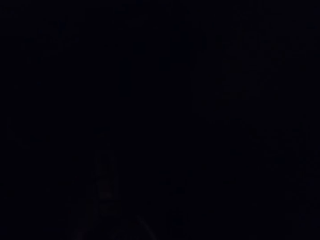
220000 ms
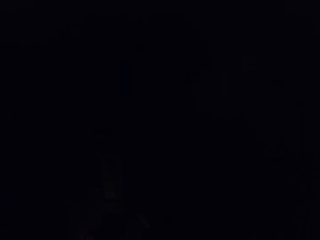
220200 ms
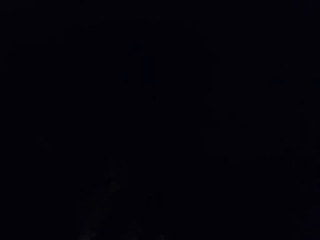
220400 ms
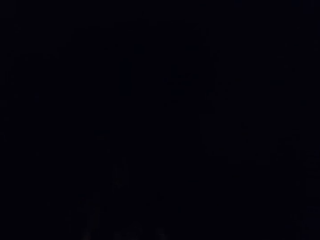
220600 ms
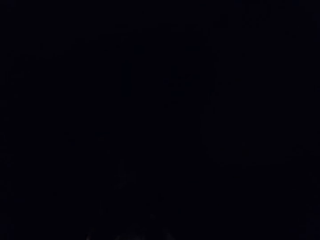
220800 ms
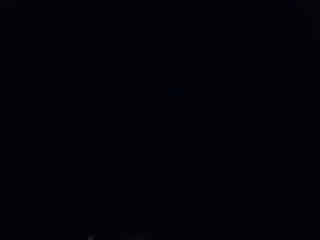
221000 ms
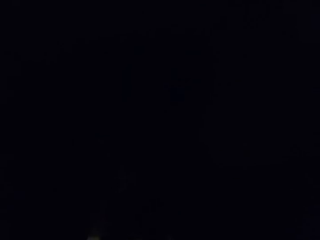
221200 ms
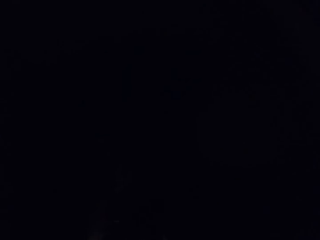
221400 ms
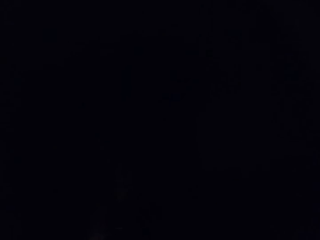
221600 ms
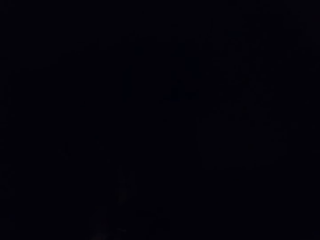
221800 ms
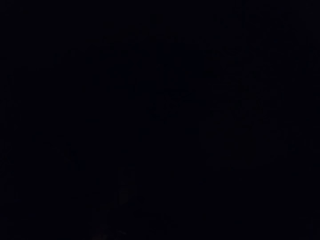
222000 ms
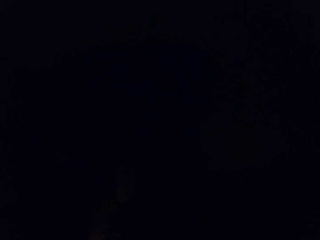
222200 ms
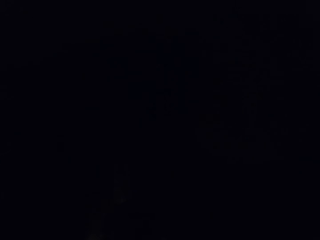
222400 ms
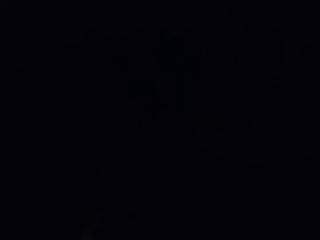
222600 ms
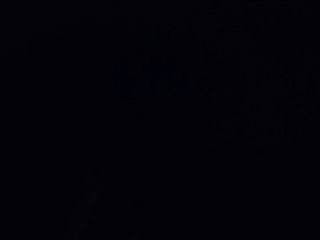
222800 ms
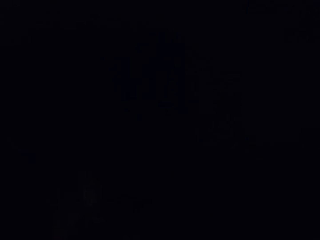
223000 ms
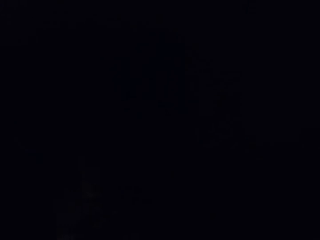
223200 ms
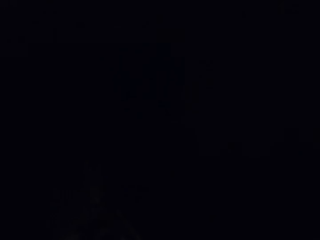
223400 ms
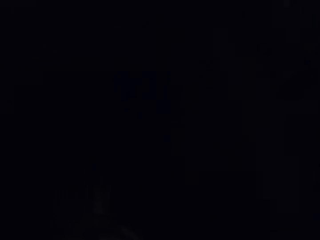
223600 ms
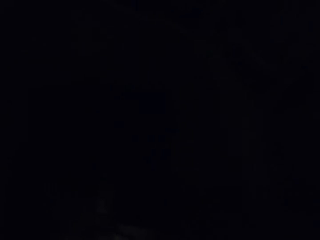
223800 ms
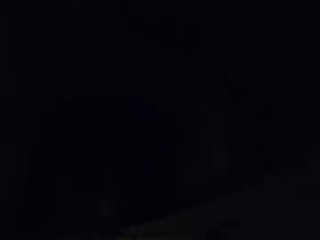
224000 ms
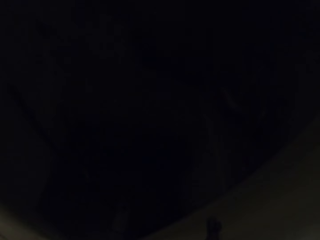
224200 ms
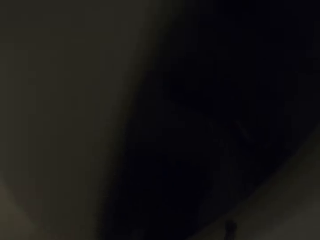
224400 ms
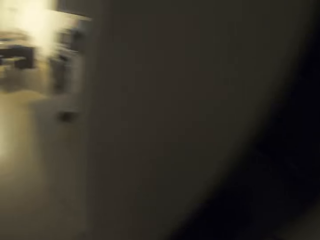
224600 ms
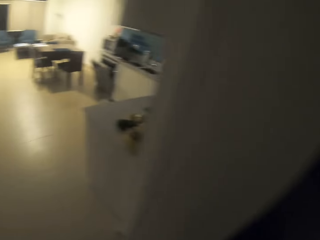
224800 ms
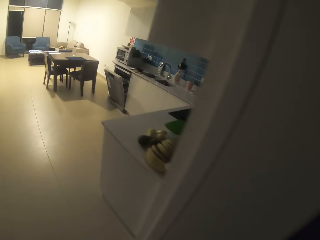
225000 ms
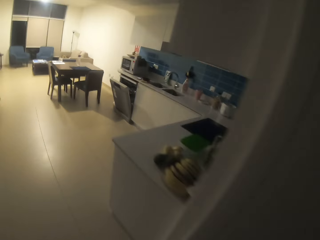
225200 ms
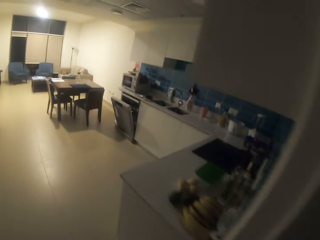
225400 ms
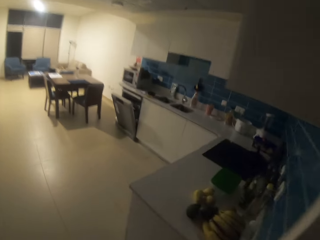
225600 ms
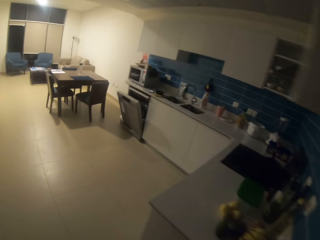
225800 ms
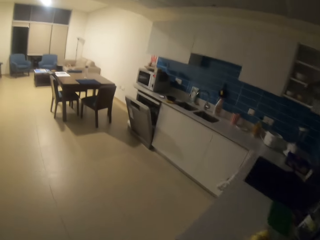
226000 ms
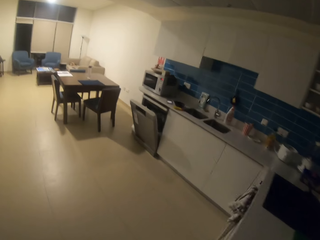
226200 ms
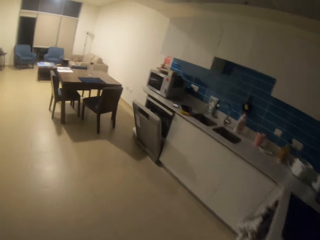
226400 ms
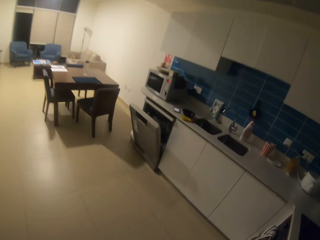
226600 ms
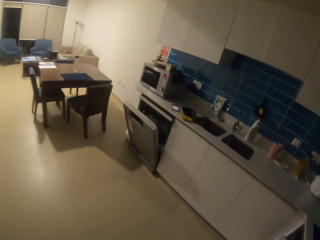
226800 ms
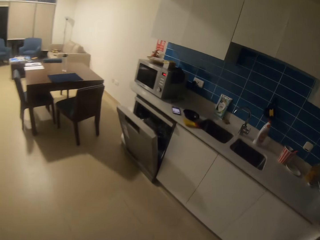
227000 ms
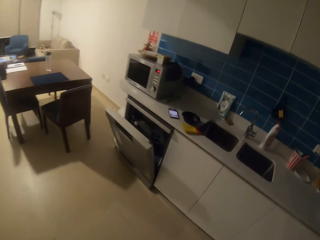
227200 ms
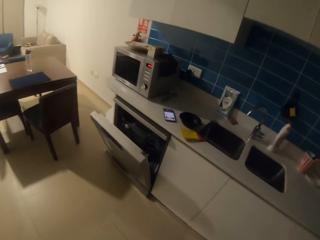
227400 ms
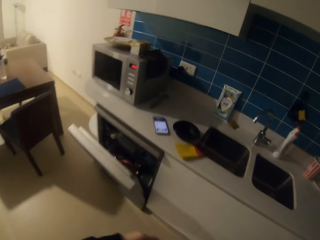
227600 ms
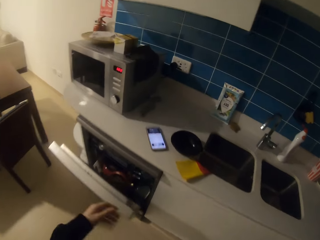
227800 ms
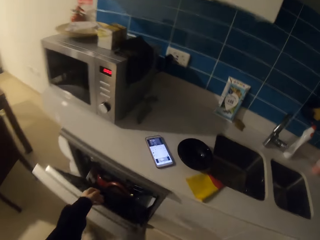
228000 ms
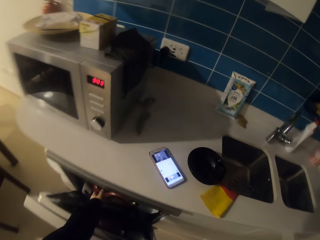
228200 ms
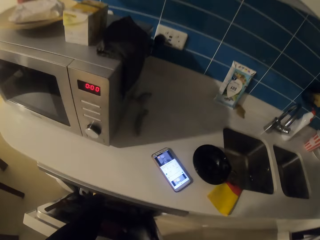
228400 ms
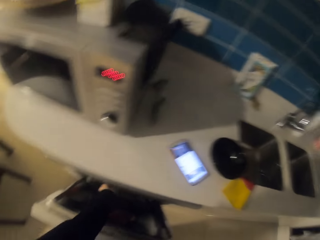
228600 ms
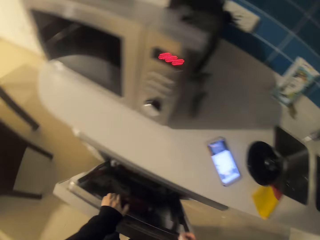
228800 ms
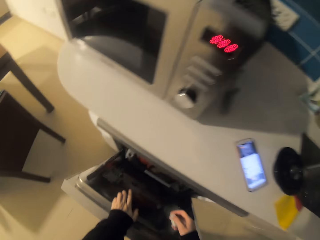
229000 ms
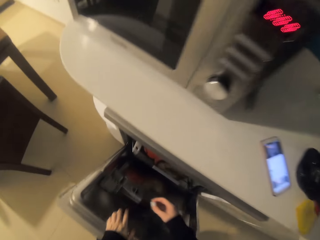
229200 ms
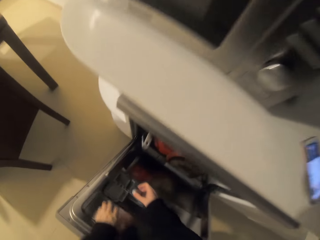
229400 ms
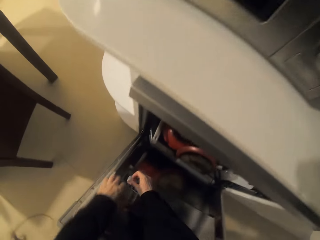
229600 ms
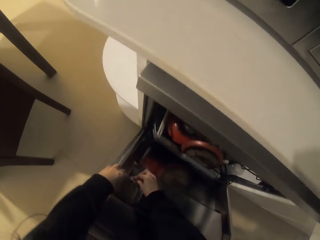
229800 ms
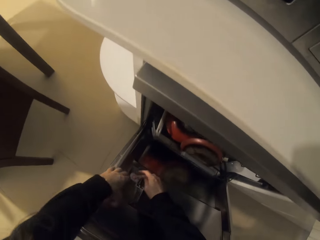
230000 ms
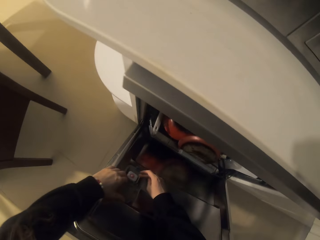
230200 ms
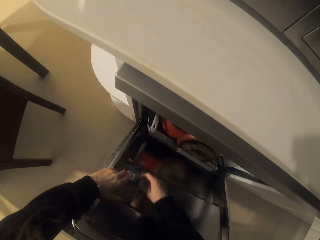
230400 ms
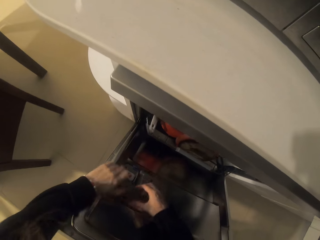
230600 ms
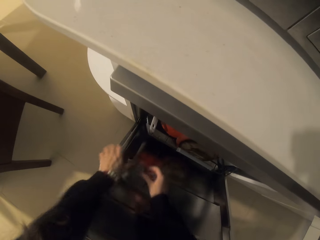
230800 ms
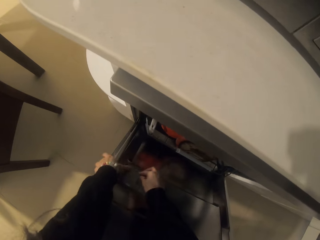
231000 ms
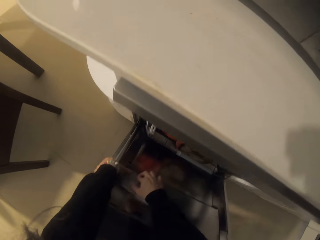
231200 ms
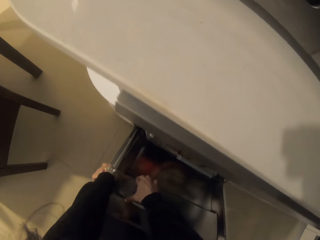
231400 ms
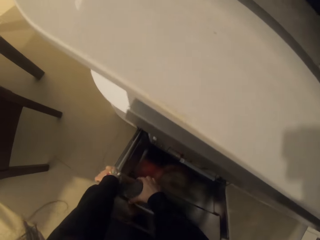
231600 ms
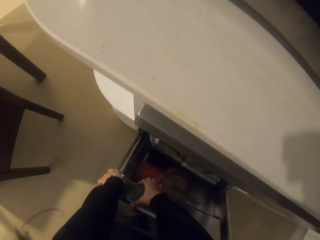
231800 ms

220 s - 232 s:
The camera wearer walks to the kitchen. They put something in the dishwasher machine.

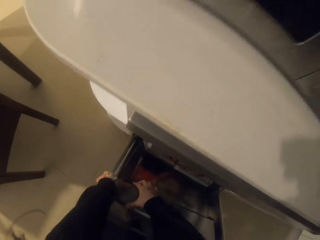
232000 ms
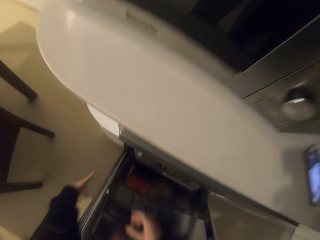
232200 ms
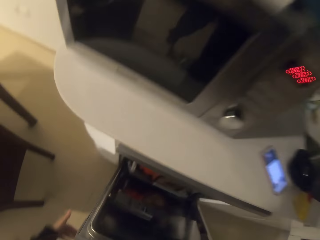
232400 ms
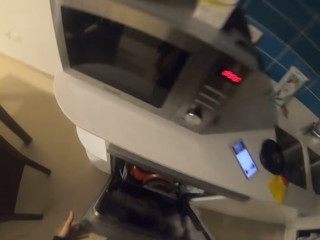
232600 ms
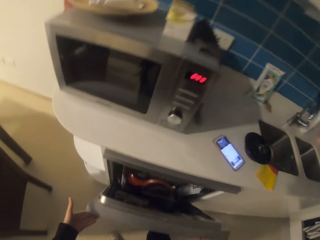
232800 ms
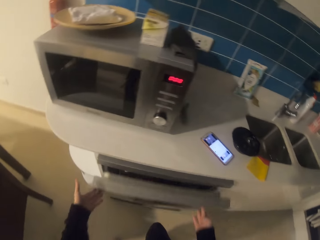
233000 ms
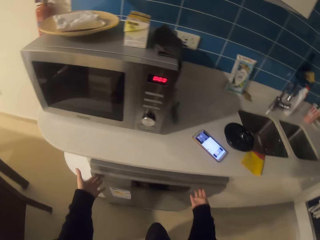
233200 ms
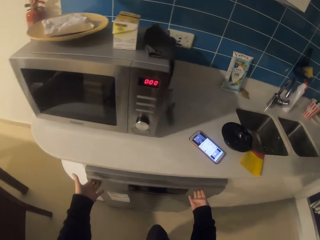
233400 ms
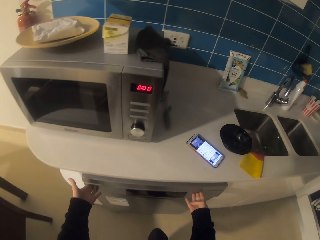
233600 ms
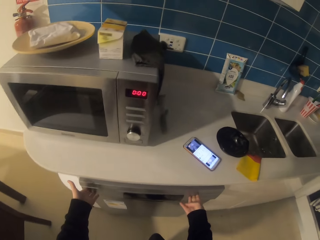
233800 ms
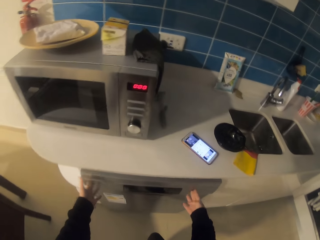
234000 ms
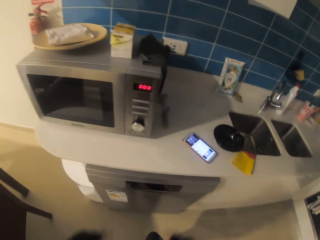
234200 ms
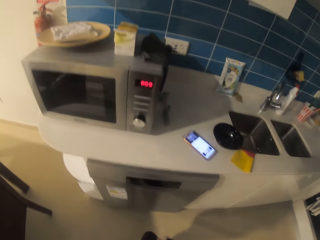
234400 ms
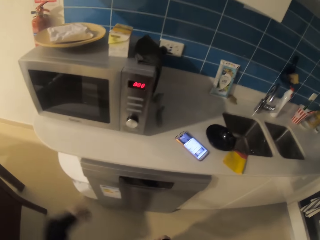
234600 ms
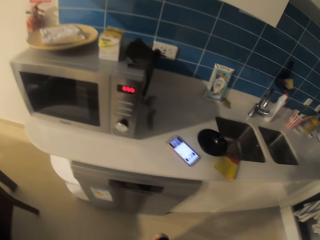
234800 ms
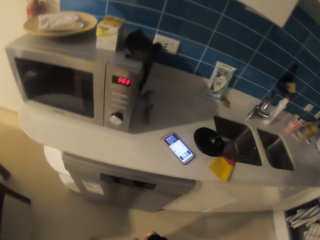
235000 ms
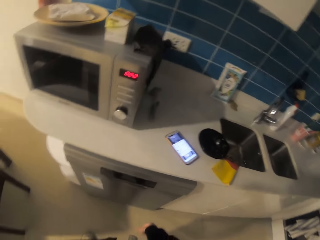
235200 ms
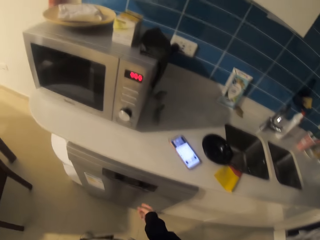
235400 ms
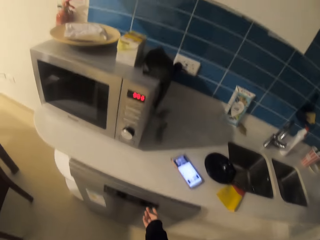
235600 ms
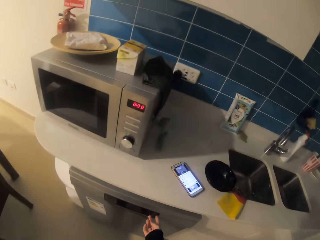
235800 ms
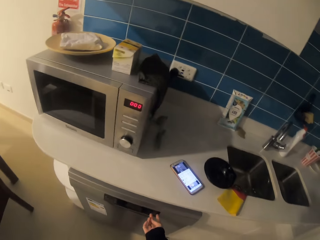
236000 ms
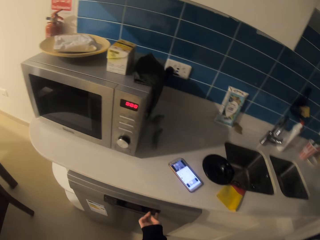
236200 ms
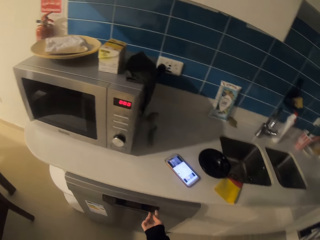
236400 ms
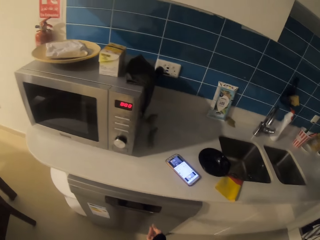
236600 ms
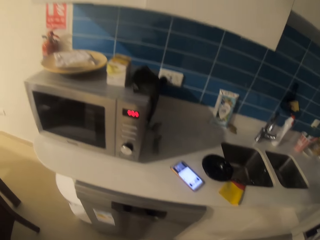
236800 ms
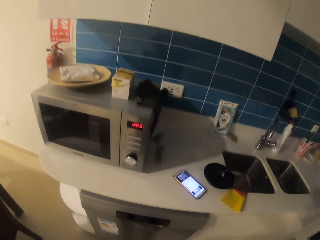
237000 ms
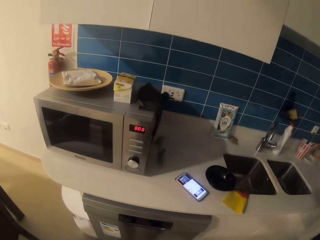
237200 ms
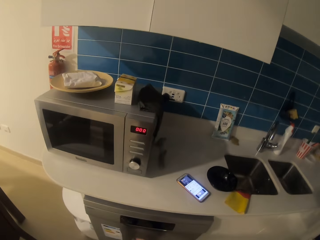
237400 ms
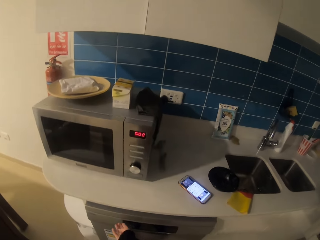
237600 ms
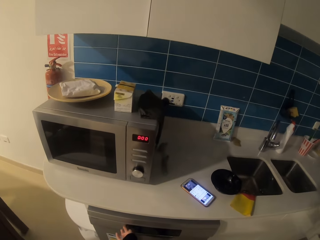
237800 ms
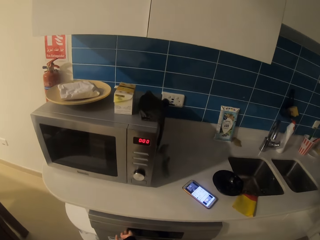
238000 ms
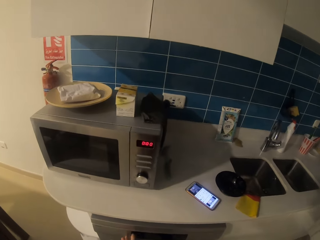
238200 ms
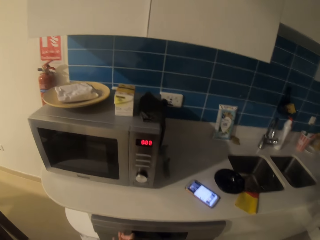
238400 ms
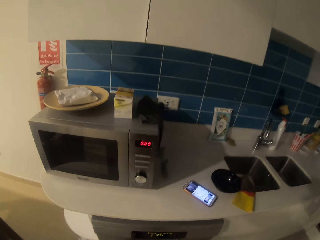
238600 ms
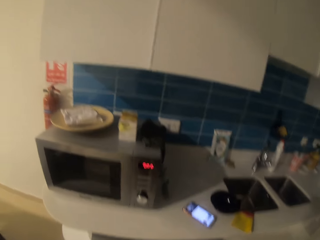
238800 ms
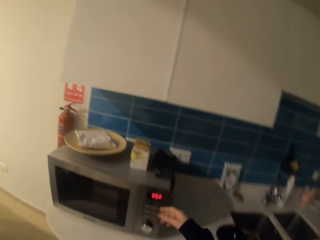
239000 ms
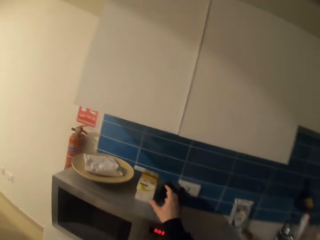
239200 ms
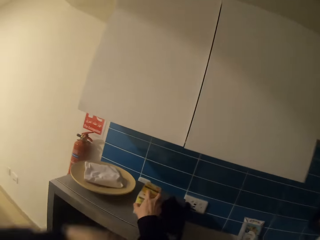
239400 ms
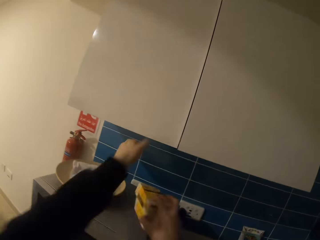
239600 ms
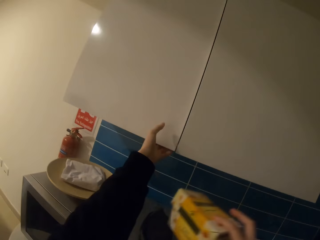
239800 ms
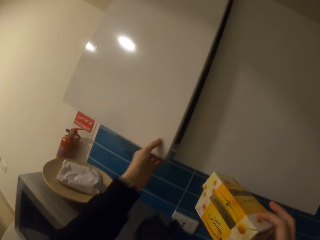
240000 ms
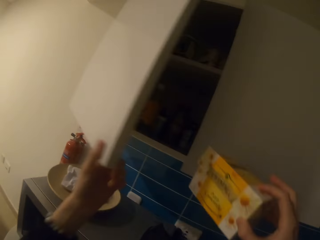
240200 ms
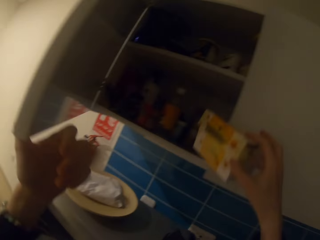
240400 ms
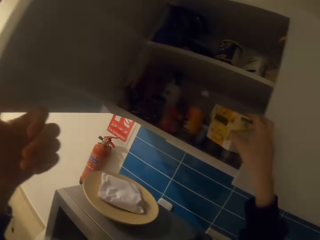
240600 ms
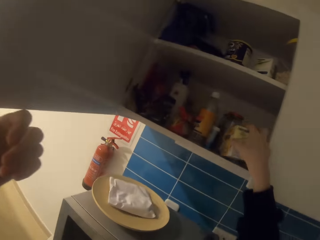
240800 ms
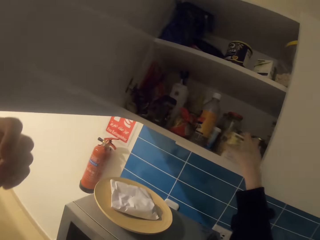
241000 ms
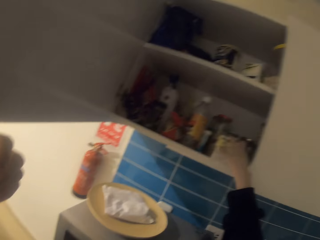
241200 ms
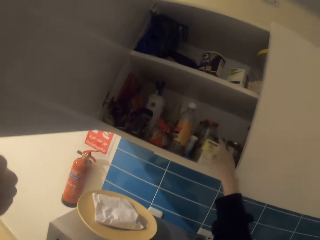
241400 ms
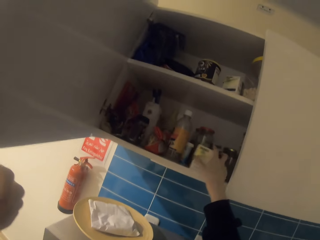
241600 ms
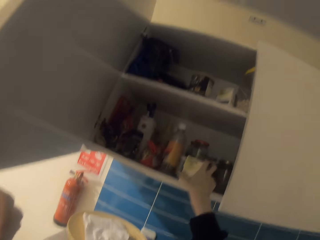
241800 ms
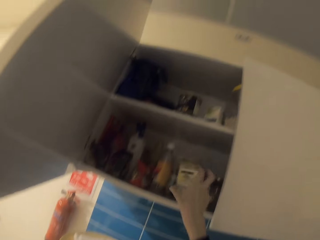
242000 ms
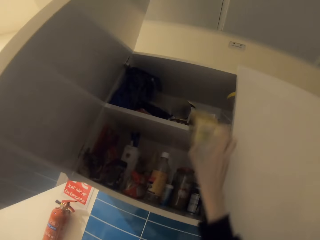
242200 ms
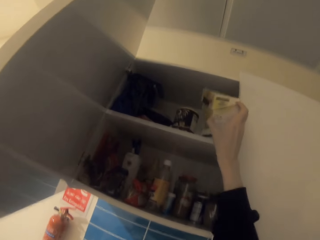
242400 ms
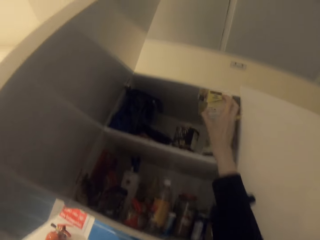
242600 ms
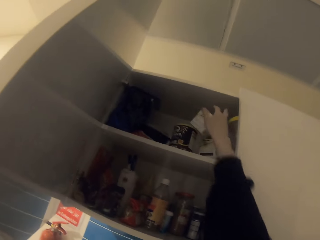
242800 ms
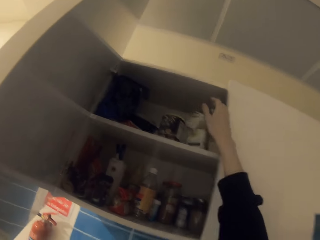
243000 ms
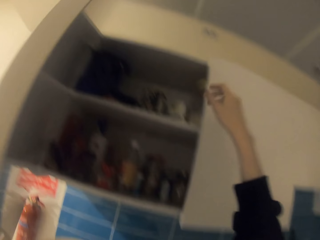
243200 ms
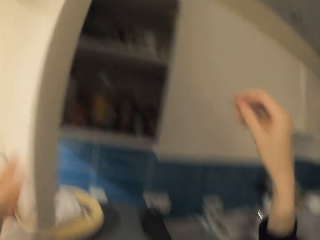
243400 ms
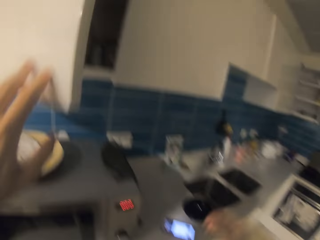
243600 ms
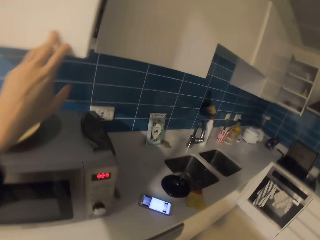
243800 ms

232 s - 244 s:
The camera wearer closes the dishwasher machine. They operate the dishwasher machine. They stare around the house. They press a button on the washing machine. They pick up a box of something from the microwave. They open a cabinet door. They put the box in the cabinet.
